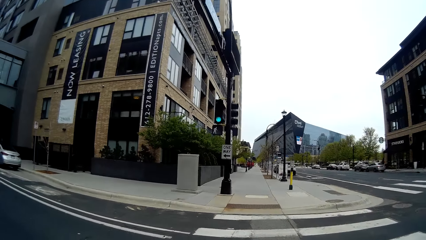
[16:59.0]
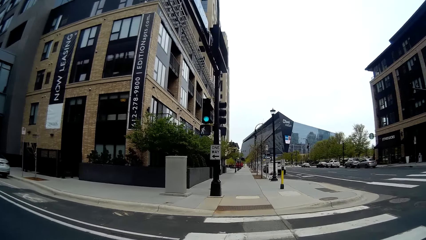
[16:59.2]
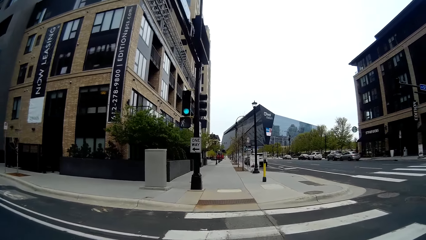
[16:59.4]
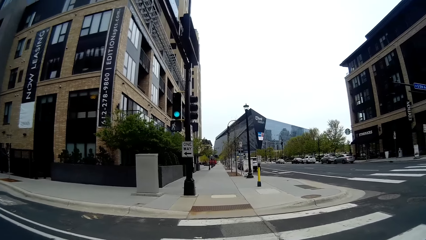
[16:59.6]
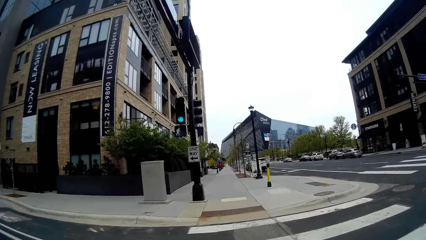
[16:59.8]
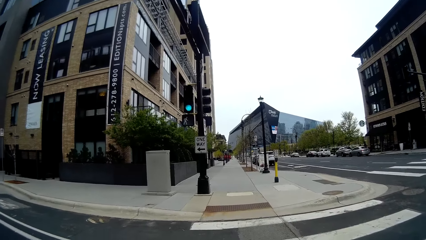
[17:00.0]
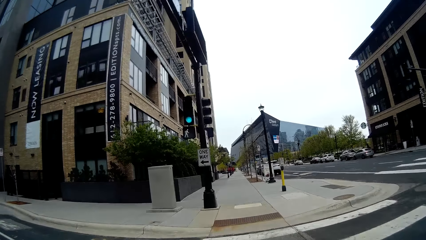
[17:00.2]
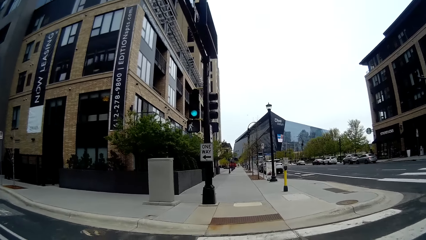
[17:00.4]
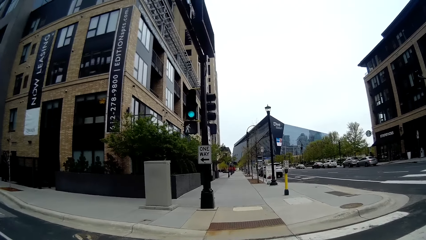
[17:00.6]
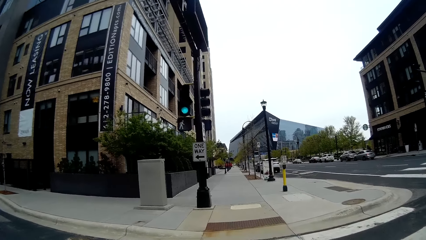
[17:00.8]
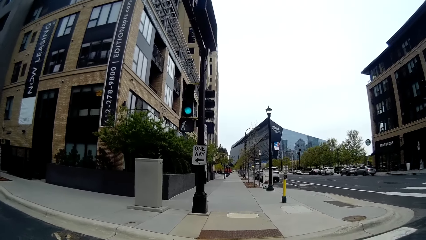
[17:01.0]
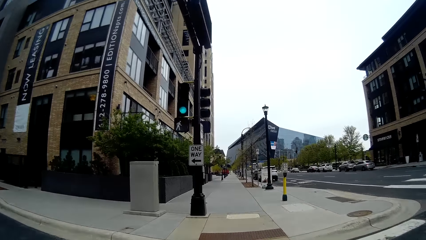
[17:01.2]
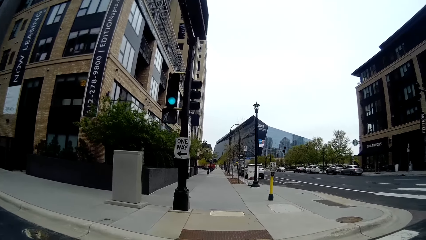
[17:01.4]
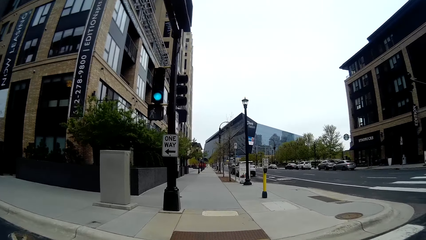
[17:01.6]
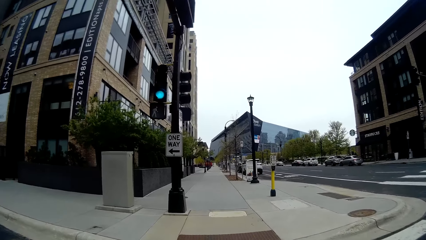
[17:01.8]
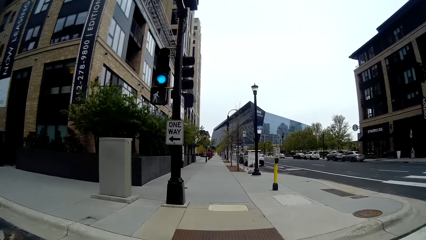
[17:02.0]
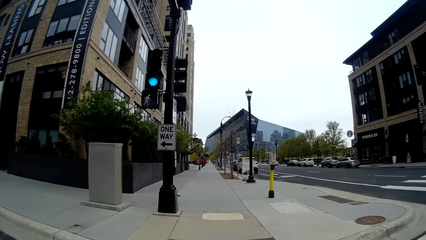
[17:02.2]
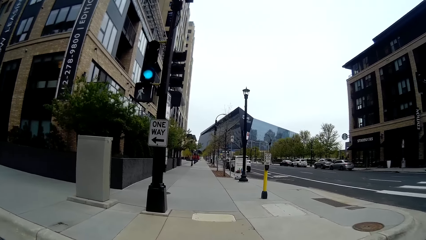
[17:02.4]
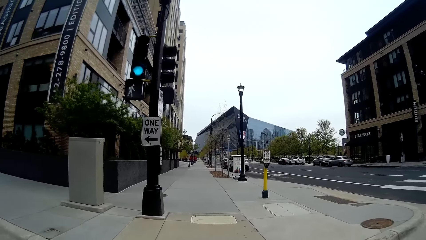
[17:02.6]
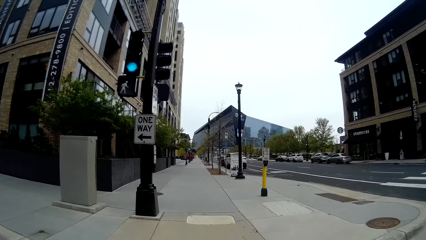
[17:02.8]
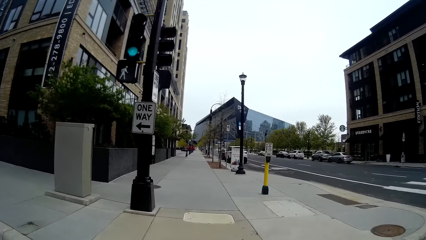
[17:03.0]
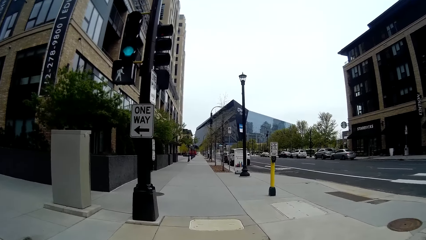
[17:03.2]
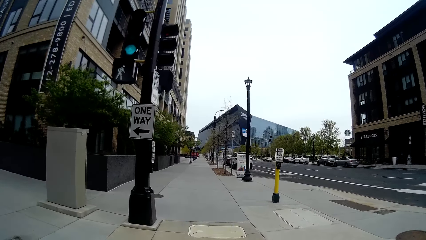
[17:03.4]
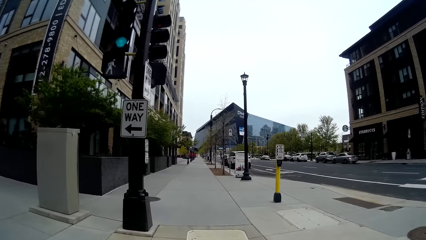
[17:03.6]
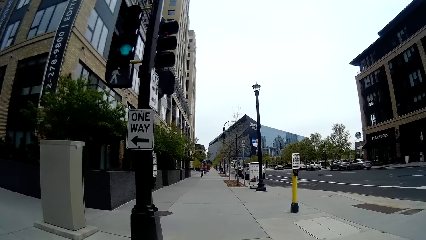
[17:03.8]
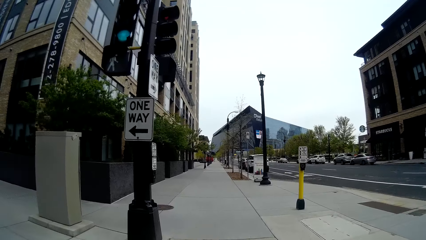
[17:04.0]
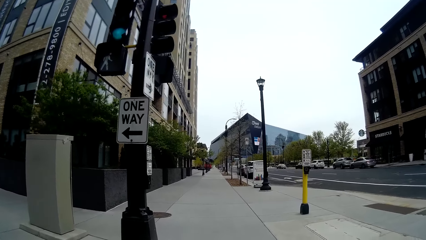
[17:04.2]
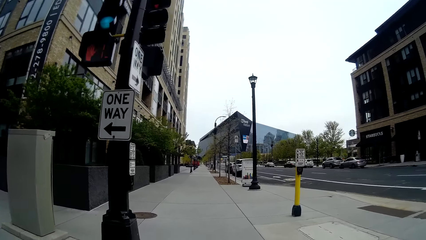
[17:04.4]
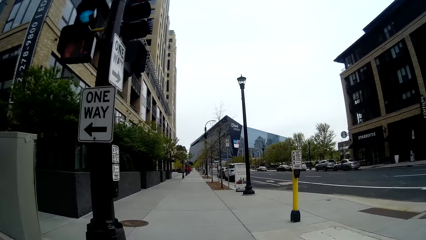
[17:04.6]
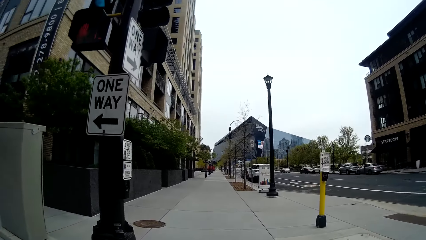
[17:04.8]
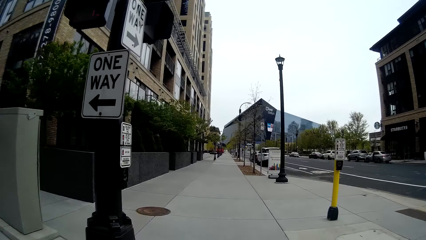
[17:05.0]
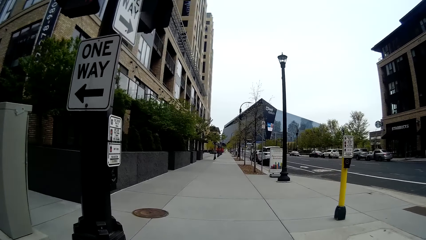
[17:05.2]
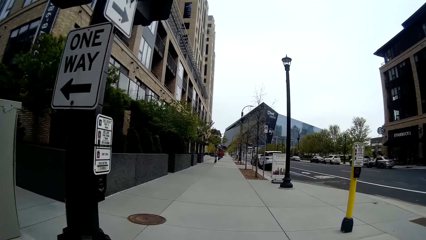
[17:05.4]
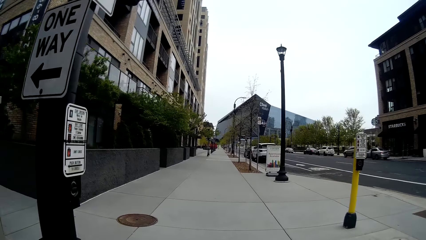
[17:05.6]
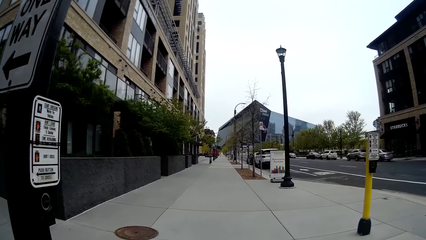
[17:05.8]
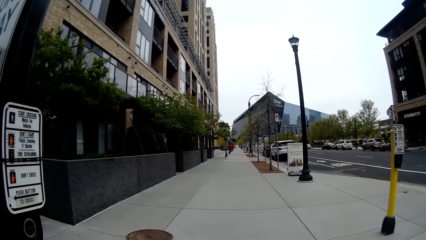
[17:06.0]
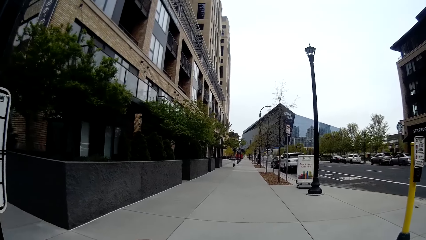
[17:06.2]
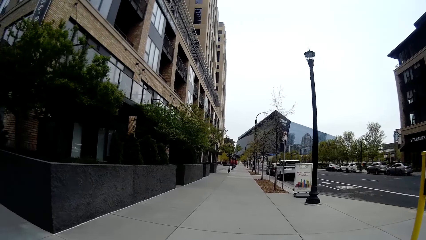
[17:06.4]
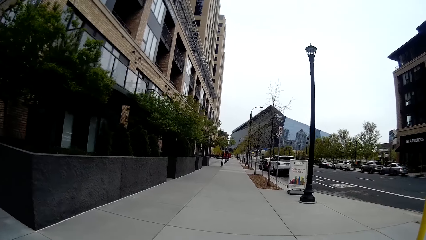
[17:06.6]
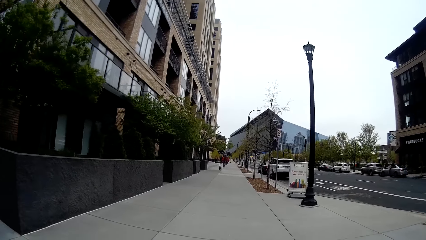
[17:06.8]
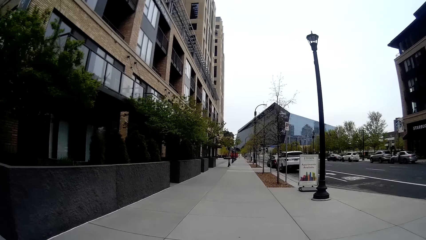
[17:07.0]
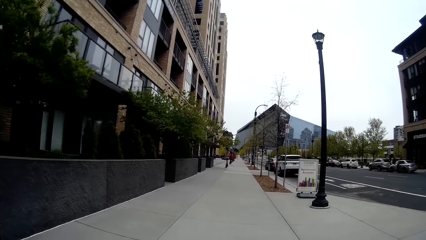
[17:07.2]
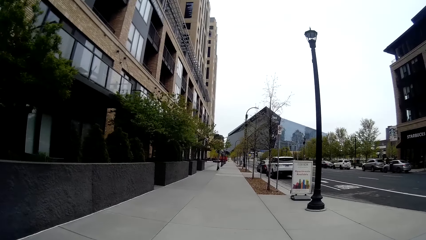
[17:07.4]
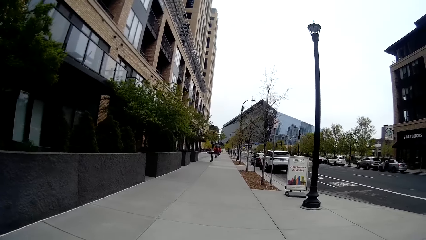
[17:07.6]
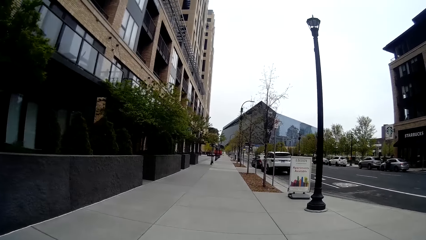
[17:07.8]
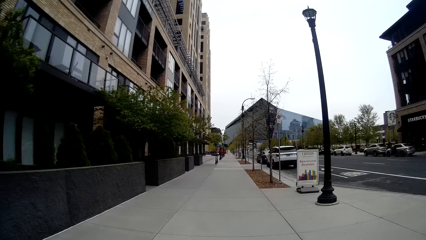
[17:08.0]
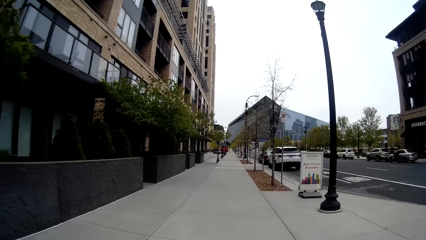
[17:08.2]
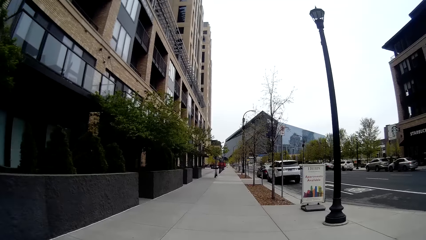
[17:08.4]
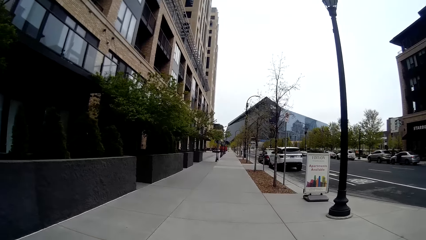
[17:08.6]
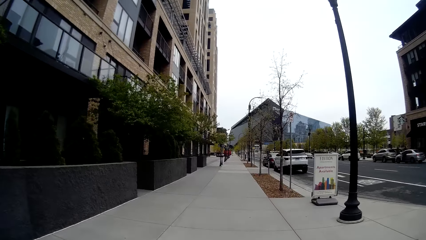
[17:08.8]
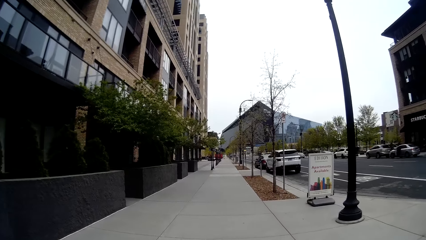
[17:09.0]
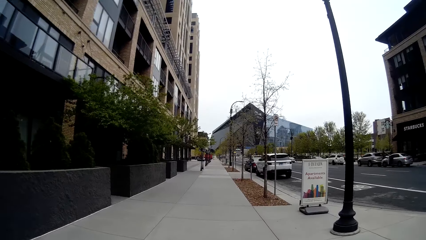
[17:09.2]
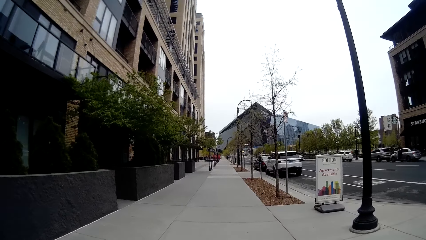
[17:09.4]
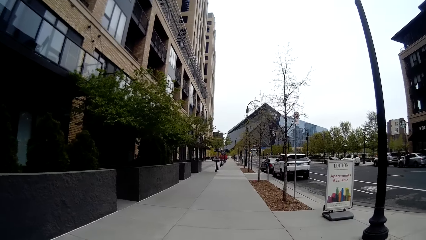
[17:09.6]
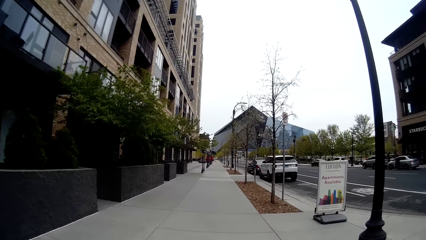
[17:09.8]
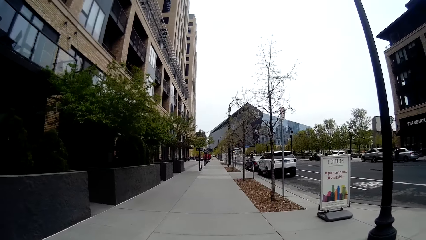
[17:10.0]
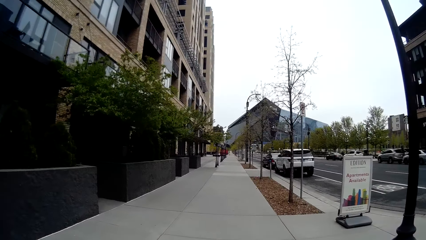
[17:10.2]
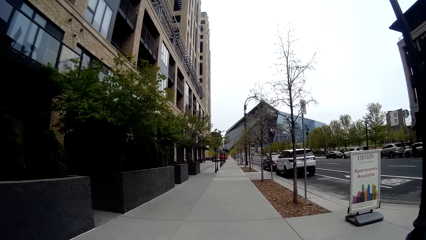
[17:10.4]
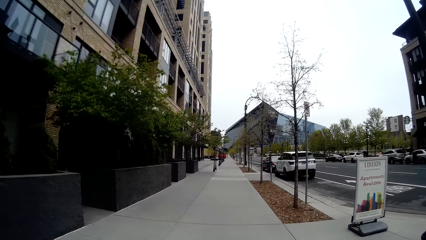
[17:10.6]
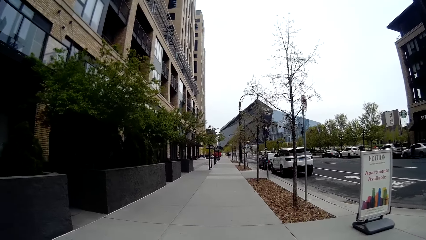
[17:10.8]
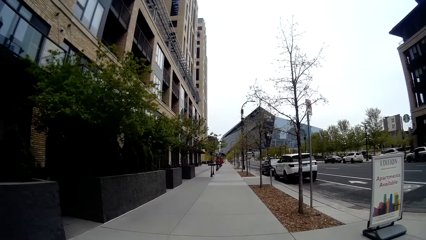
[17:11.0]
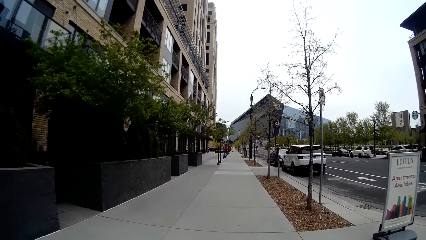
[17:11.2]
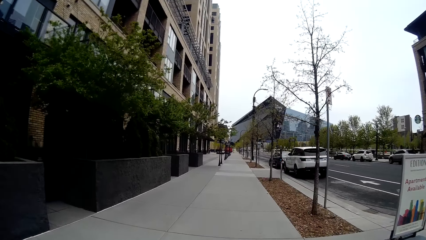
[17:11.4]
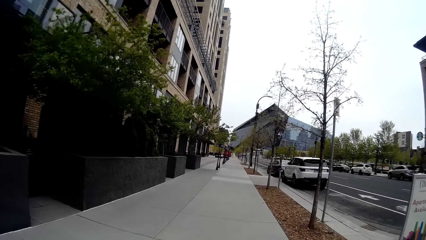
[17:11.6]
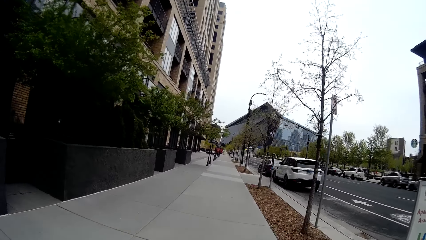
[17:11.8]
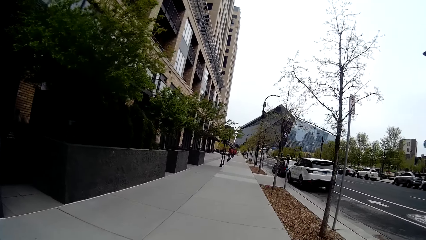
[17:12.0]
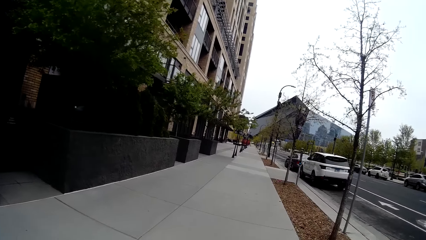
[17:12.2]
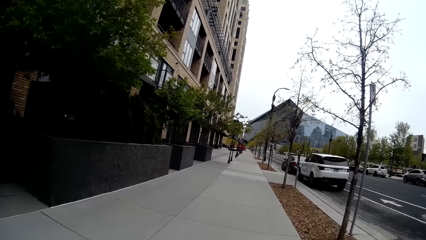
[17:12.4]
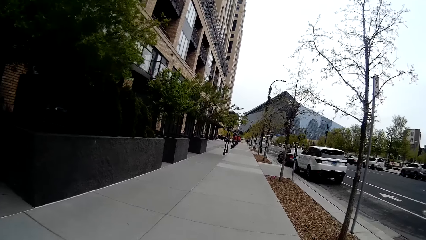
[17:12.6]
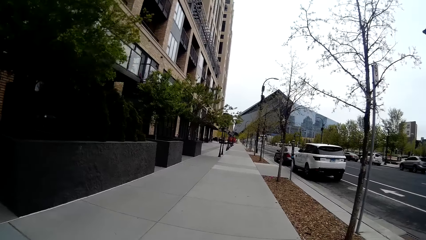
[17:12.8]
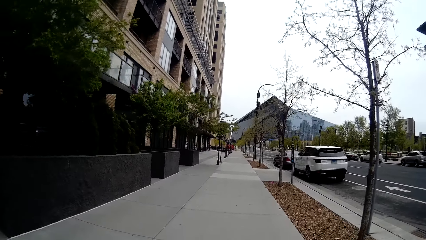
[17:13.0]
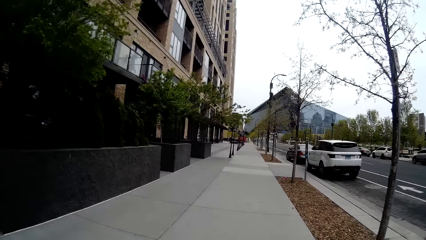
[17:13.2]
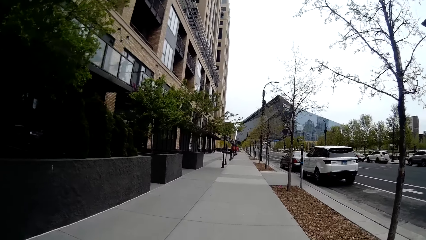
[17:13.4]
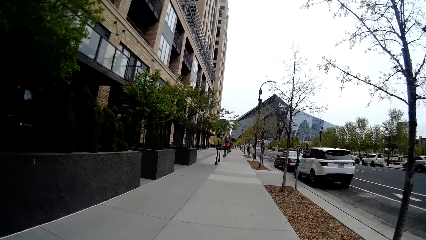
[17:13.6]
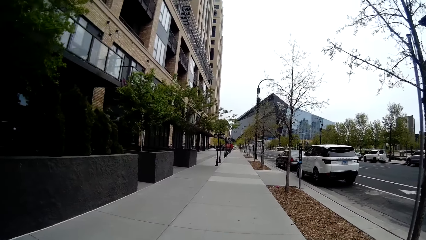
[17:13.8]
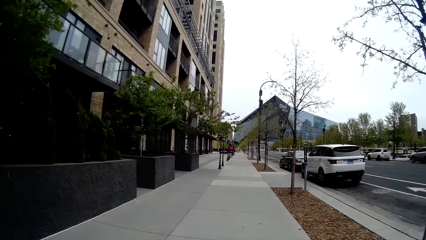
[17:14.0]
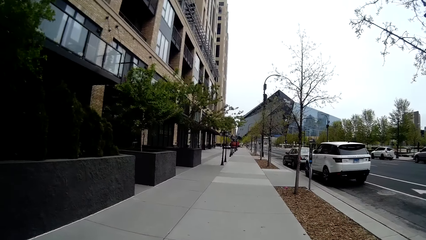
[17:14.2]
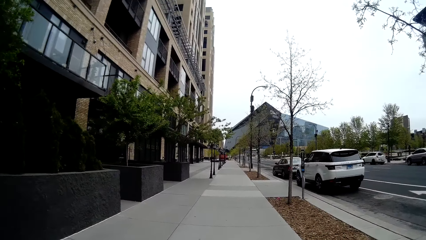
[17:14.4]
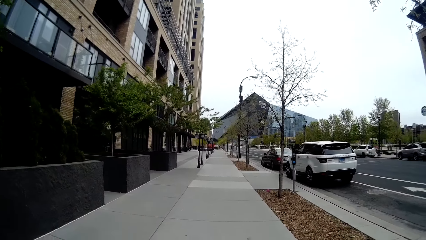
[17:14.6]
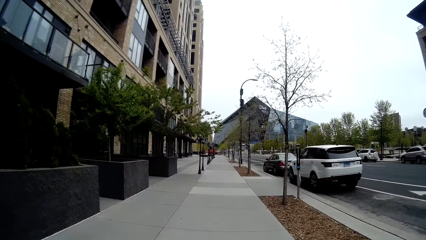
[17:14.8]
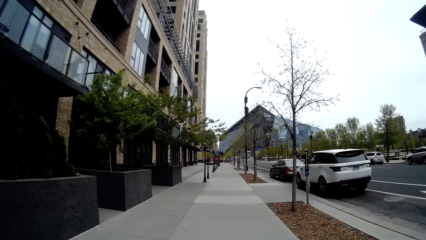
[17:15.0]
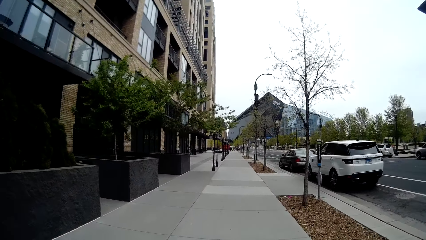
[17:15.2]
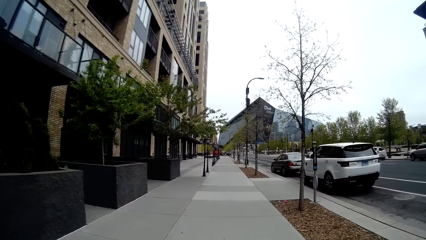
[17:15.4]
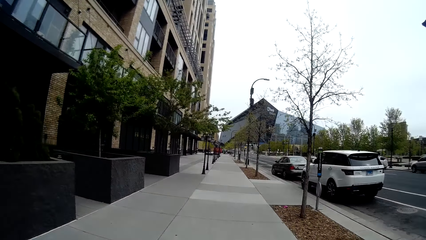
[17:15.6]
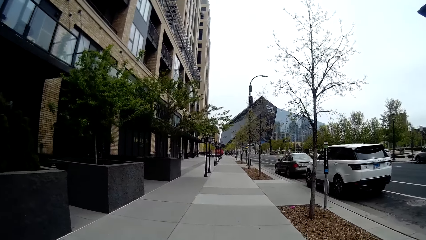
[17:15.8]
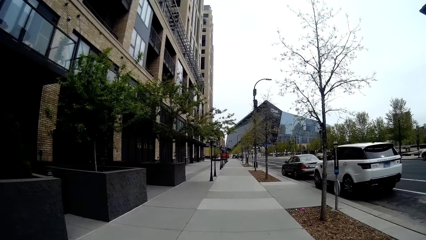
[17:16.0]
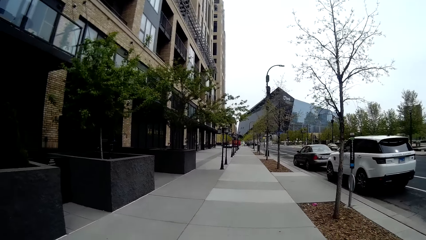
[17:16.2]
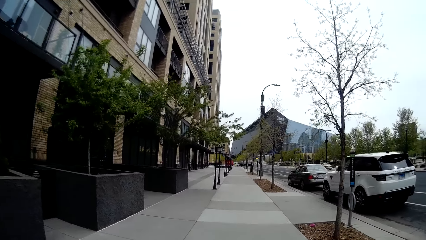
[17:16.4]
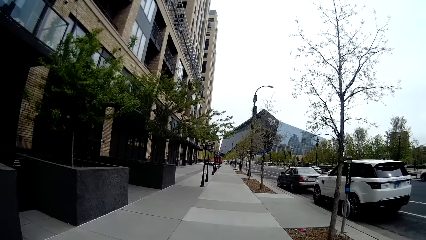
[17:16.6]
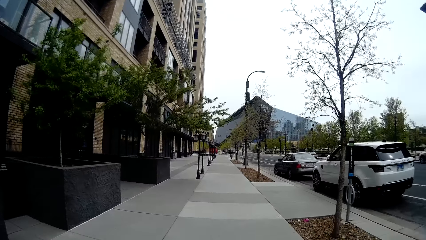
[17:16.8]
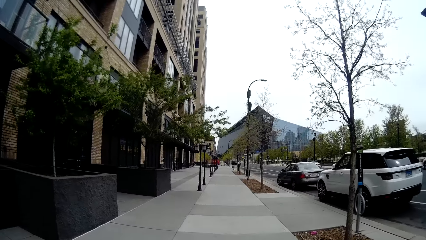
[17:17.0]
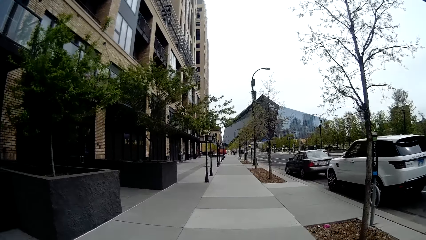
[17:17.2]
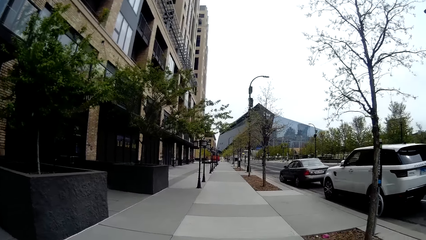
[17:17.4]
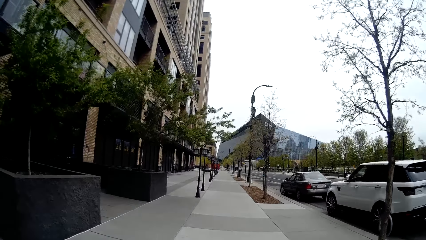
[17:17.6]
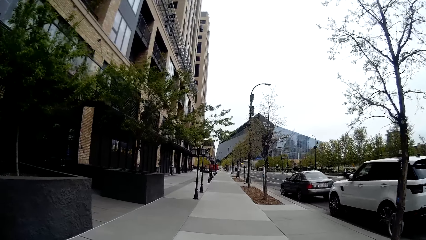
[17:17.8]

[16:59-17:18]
The camera wearer walks on the pavement. They walk towards a walkway and walk down the walkway.
